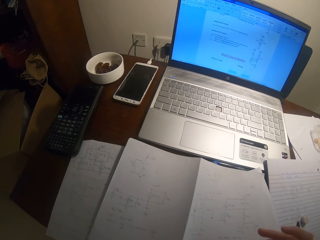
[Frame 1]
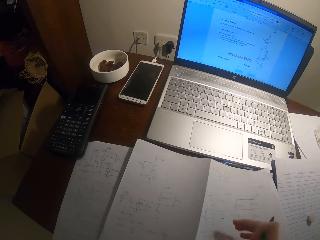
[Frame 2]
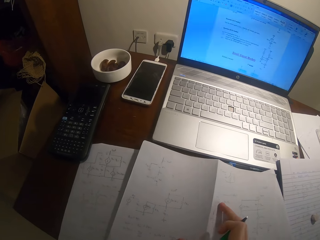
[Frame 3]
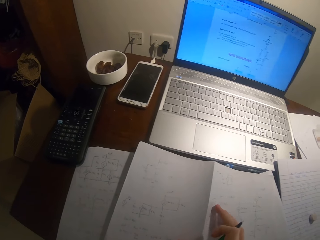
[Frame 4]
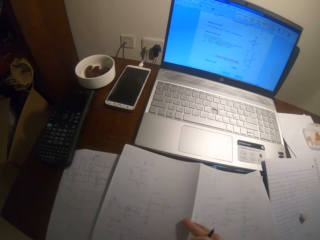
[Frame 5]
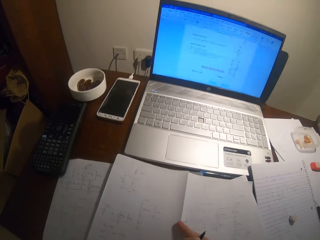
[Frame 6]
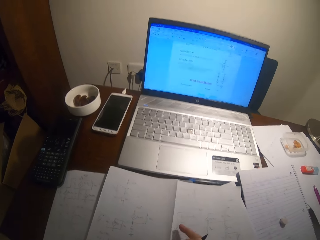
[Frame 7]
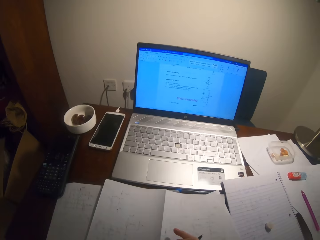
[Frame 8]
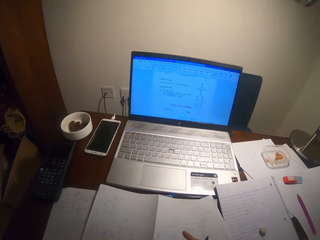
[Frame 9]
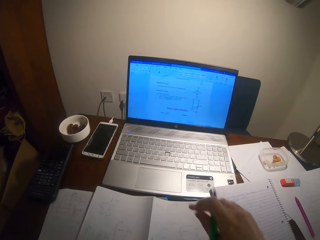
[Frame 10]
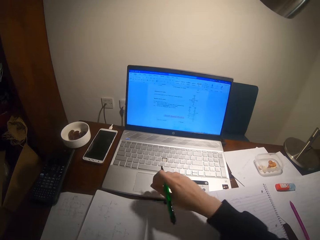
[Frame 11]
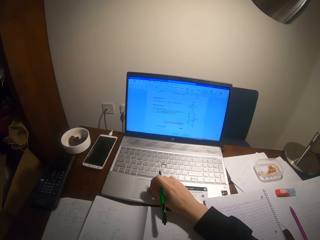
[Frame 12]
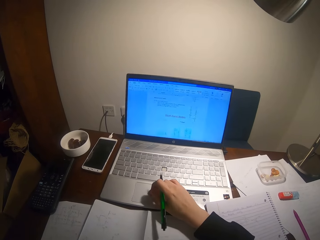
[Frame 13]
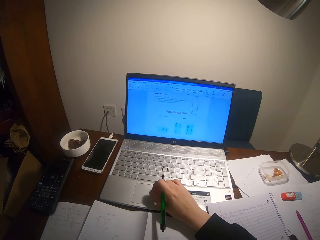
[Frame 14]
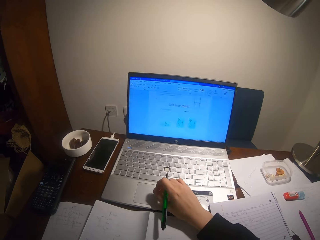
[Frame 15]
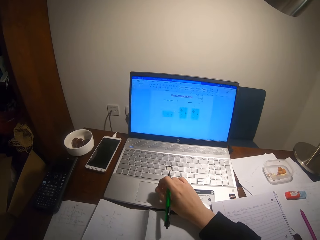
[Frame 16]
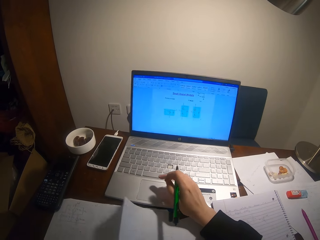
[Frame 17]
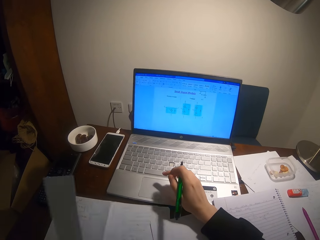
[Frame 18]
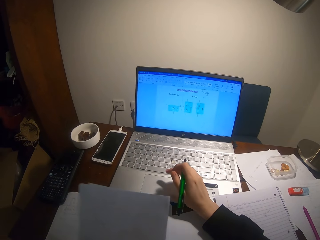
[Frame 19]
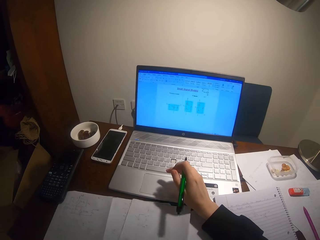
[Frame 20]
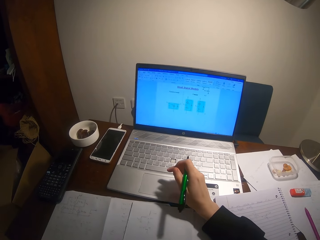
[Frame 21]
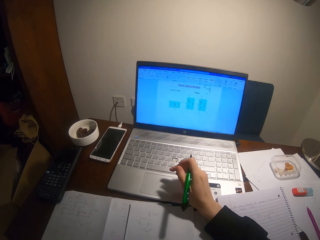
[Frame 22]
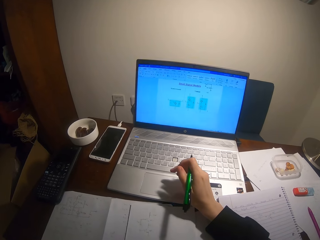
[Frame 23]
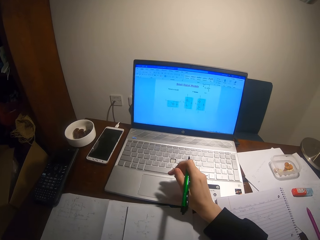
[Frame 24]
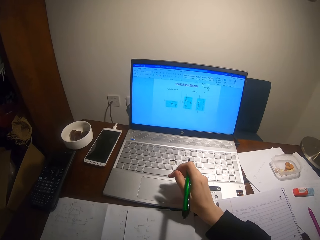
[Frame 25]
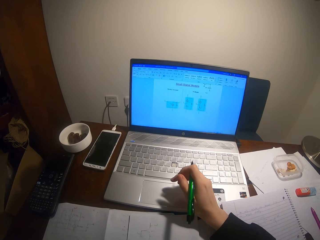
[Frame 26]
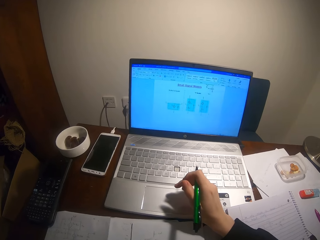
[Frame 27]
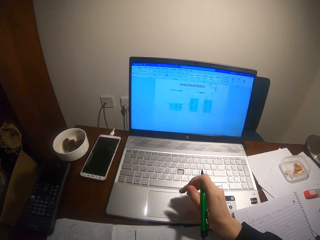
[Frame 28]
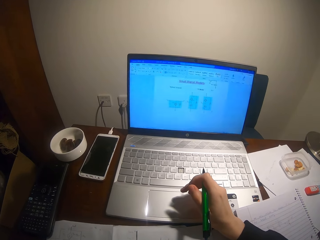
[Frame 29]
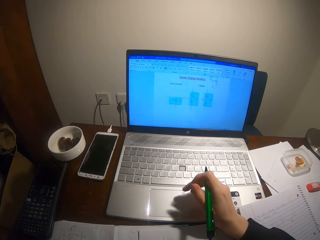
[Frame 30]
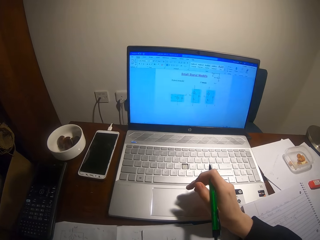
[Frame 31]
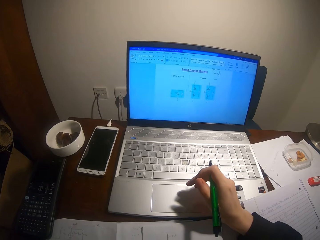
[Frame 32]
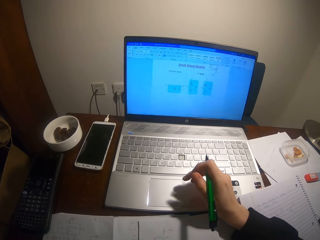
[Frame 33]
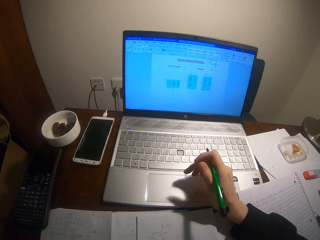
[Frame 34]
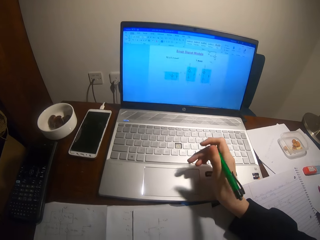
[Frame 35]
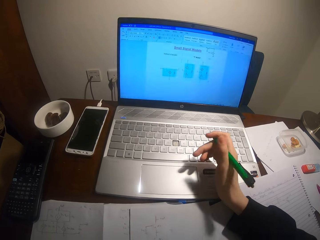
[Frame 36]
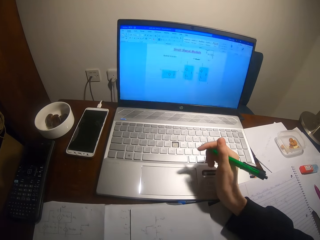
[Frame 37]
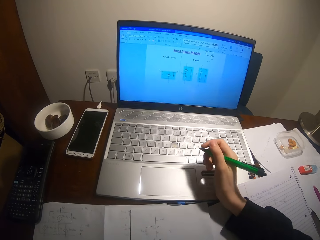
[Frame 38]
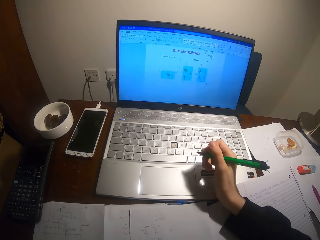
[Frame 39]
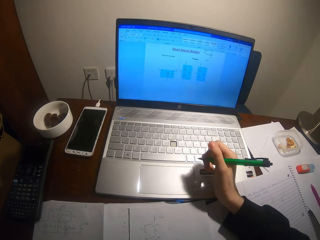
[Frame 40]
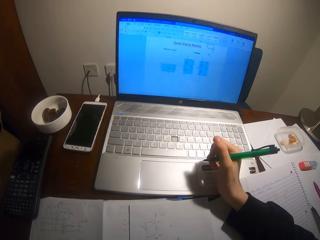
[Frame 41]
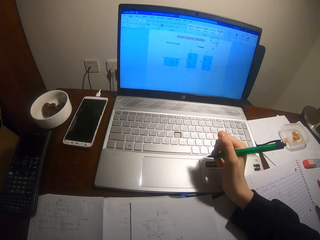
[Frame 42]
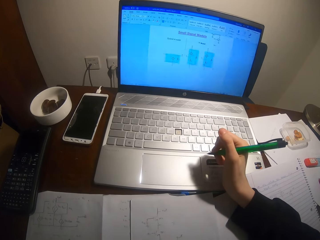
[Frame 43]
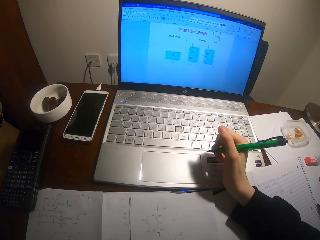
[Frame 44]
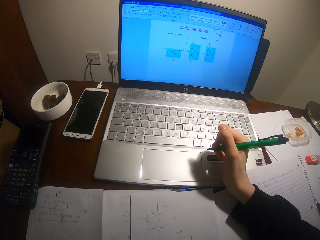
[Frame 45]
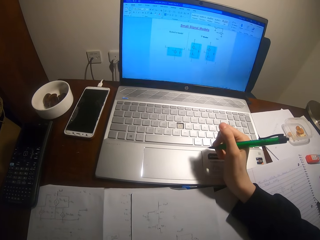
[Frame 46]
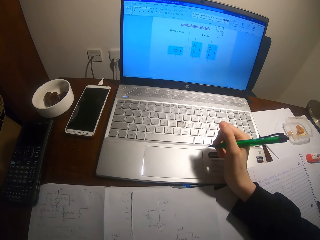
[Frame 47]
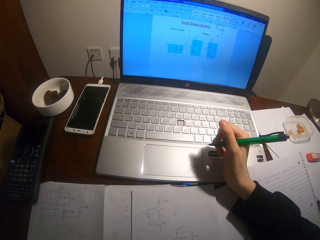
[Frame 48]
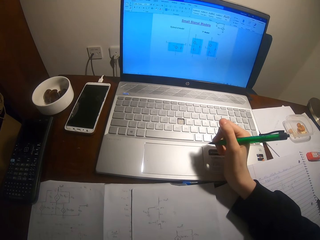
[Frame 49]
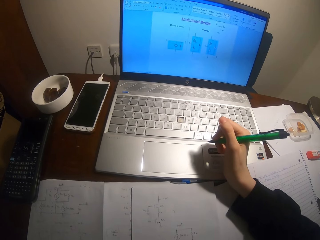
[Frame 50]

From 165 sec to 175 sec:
The camera wearer turns around the room. They operate the laptop. They pick a paper and put the paper on the table.

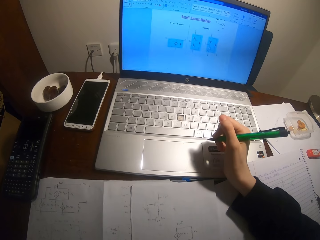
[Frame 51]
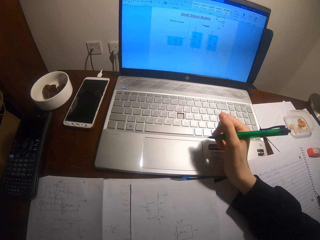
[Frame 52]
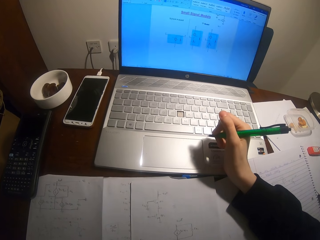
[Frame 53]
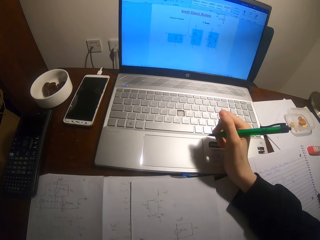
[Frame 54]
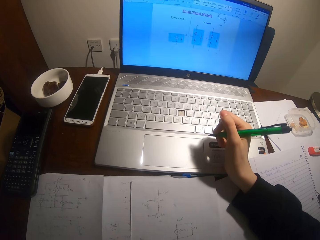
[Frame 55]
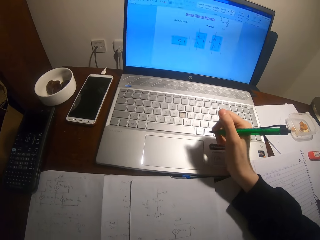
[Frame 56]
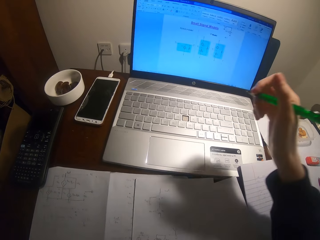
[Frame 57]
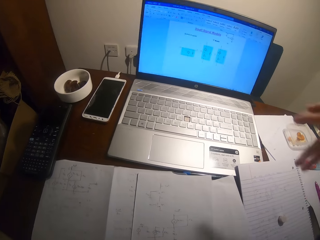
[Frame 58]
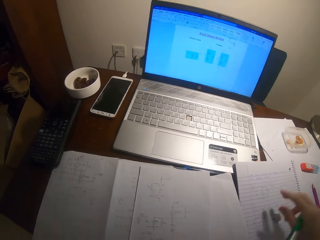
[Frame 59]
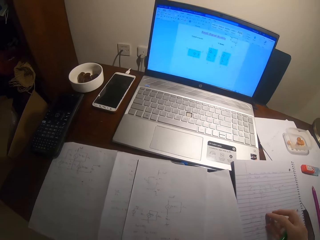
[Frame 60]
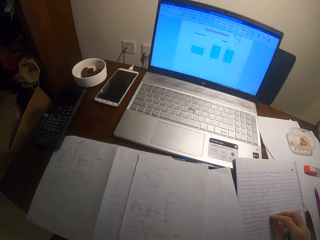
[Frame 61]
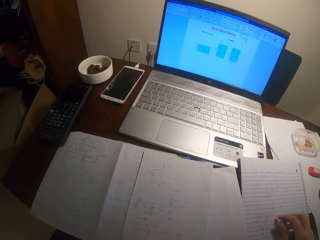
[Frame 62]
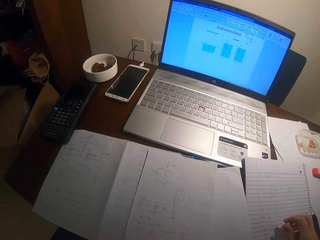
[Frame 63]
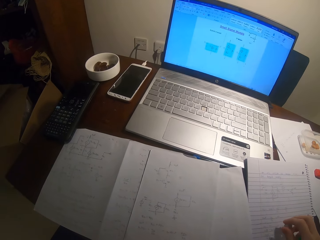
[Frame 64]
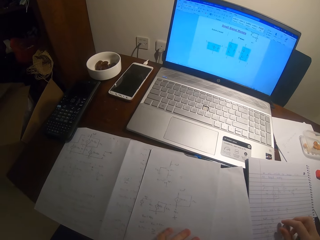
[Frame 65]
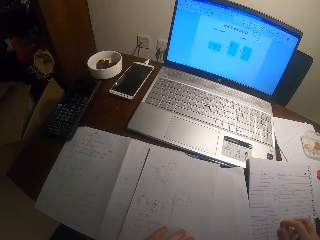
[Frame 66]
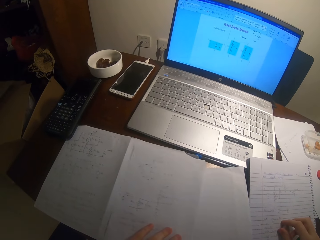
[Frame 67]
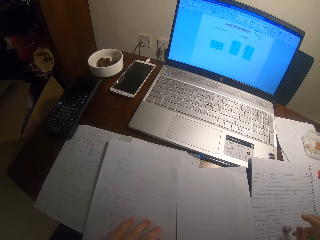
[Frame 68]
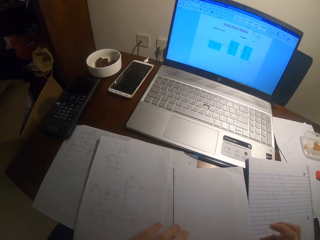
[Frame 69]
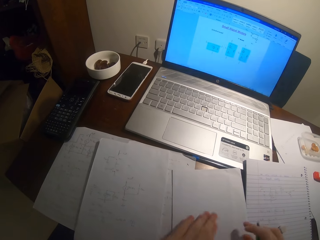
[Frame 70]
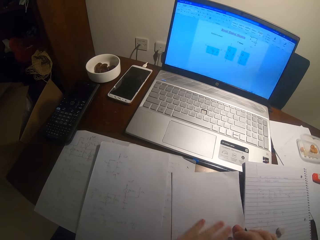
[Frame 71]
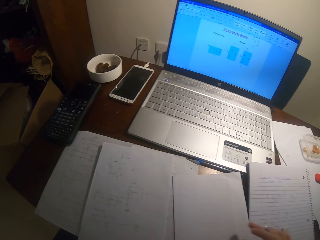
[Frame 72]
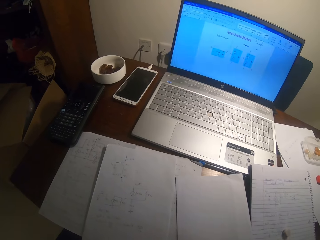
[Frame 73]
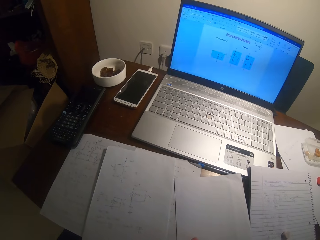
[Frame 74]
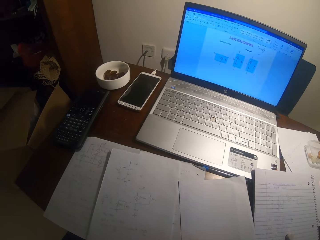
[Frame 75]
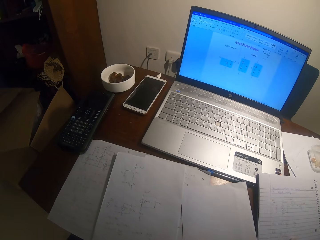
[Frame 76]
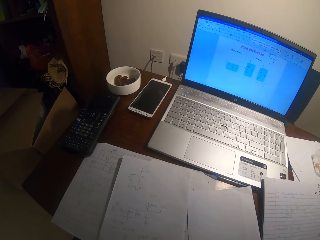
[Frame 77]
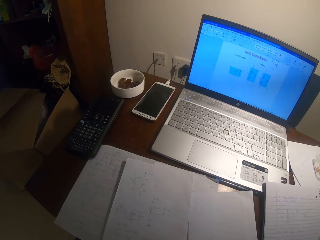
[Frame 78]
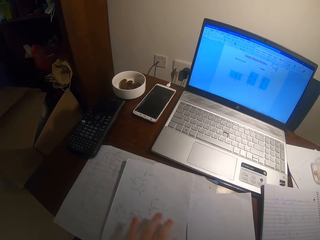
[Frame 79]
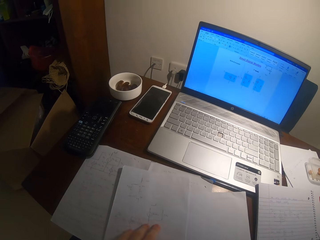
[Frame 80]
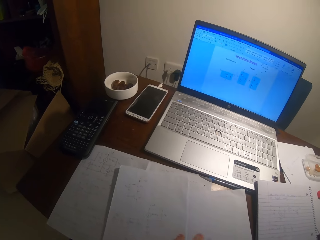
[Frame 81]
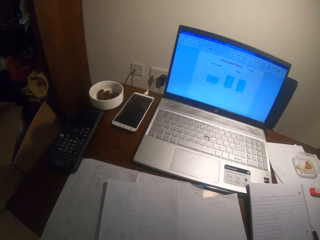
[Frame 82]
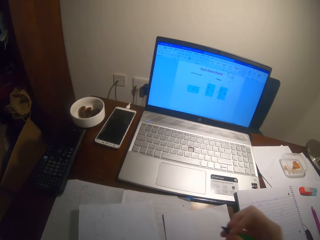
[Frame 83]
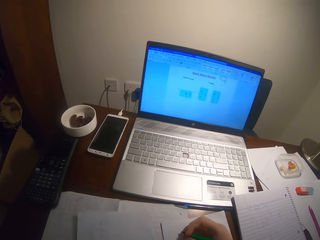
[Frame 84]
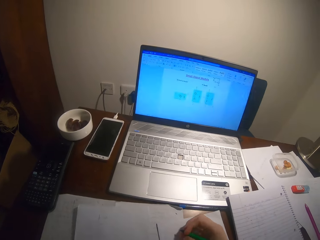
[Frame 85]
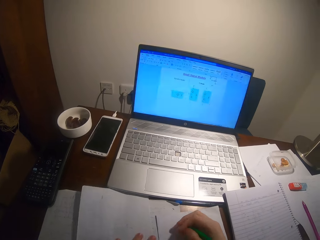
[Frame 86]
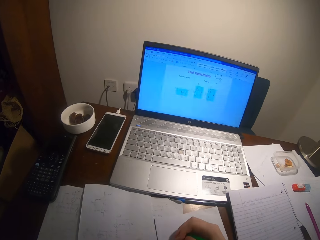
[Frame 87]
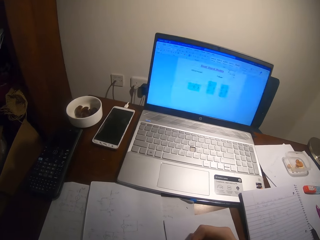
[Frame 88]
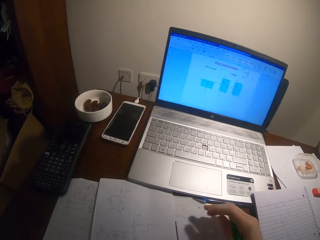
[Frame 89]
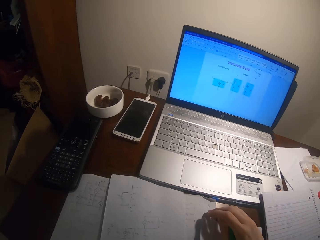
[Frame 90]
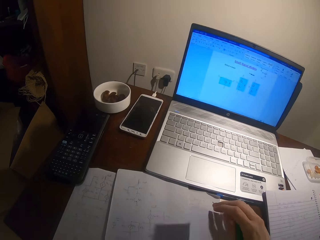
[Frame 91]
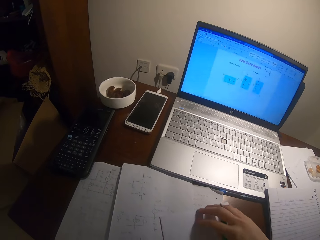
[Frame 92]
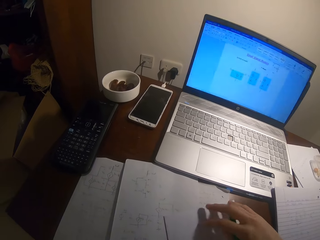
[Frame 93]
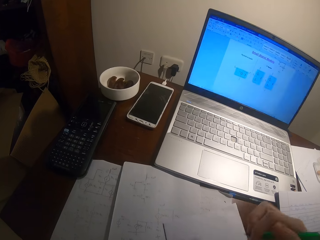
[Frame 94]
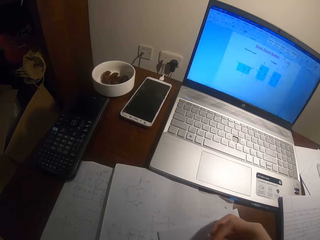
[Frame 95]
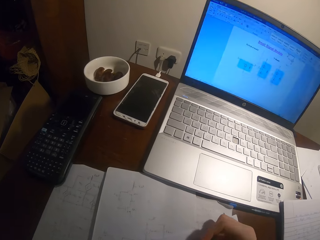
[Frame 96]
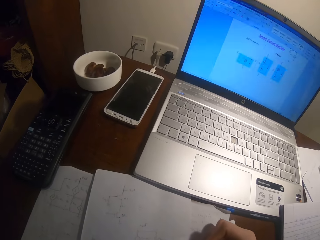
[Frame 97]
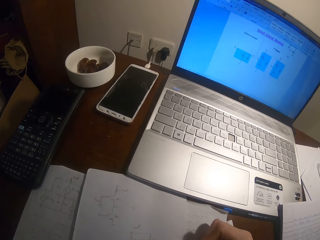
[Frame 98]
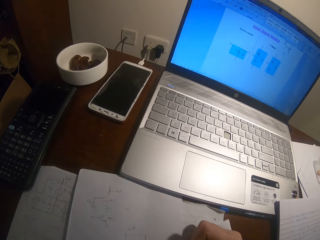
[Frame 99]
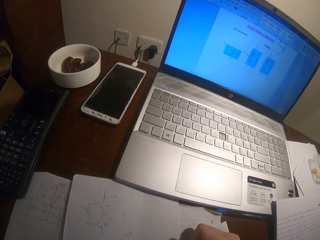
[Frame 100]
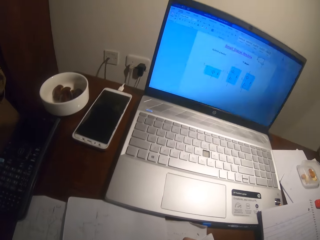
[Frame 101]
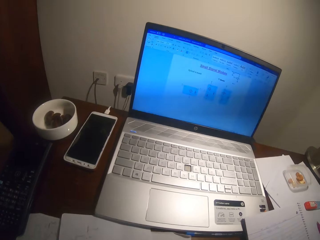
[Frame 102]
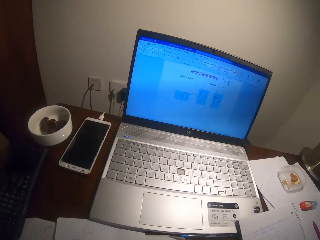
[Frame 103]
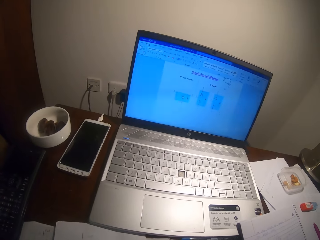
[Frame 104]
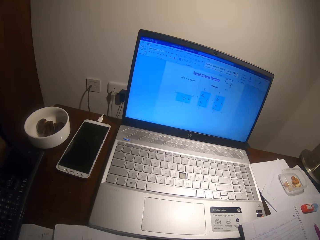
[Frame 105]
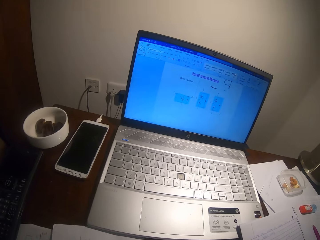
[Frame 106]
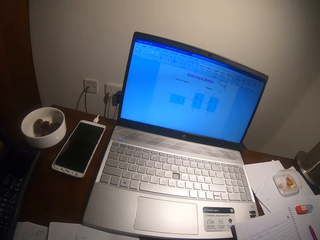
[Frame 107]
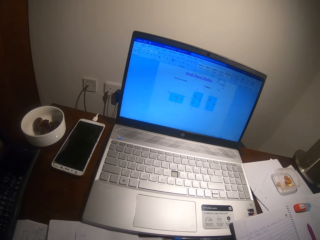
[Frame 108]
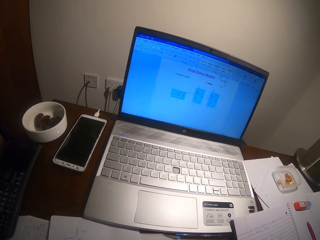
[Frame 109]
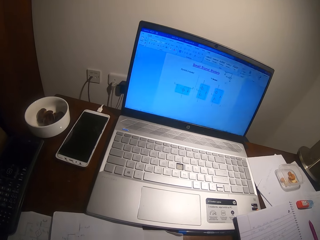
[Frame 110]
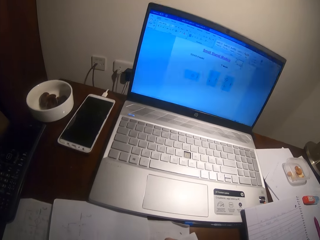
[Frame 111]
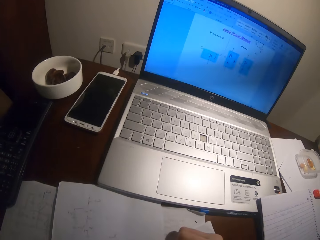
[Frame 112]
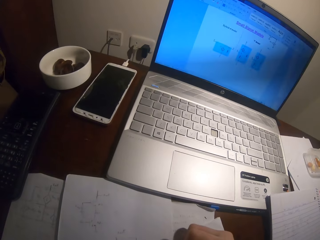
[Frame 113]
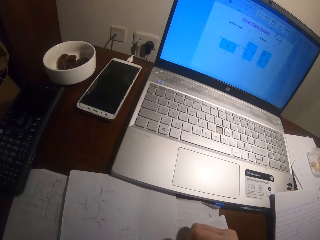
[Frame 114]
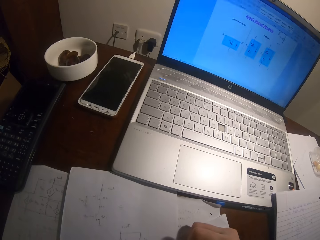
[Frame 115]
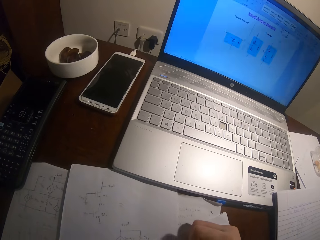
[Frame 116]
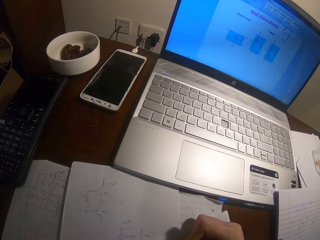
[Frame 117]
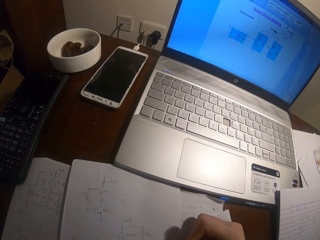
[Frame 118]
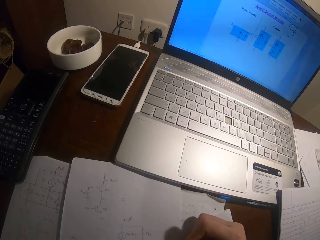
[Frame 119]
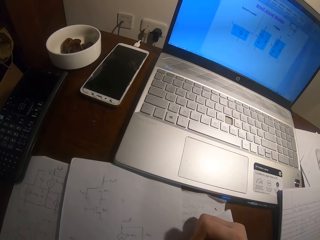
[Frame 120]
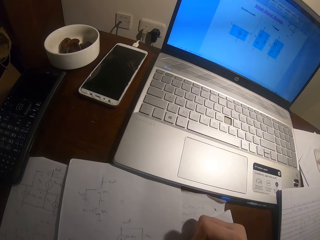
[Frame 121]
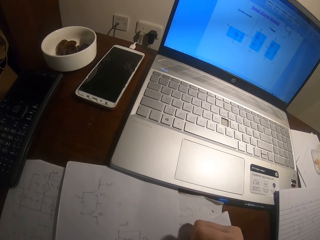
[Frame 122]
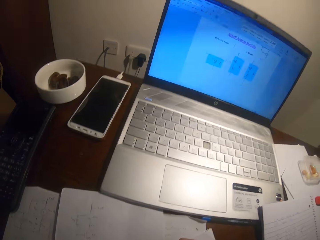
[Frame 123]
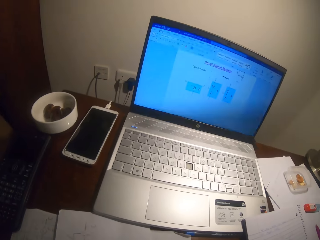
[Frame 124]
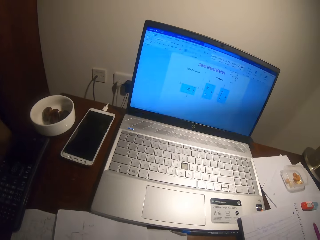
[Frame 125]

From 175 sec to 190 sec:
The camera wearer reads the paper on the table. They pick a rubber. They move the paper. They move the paper repeatedly. They write on the paper.
